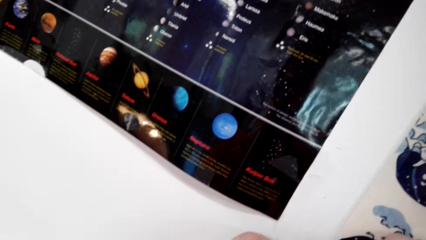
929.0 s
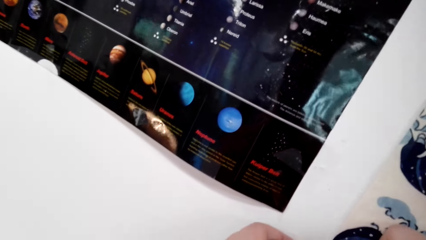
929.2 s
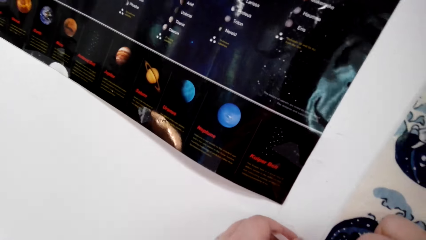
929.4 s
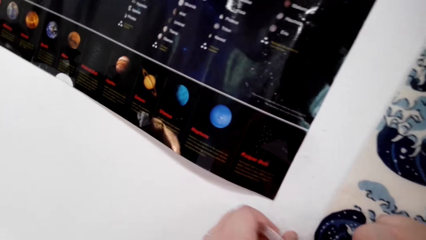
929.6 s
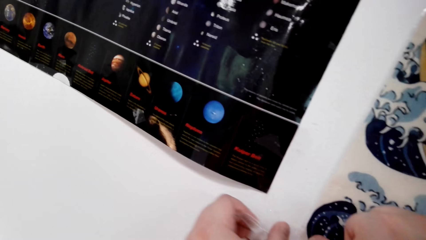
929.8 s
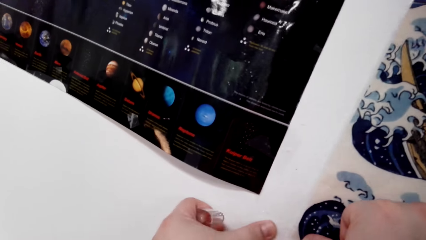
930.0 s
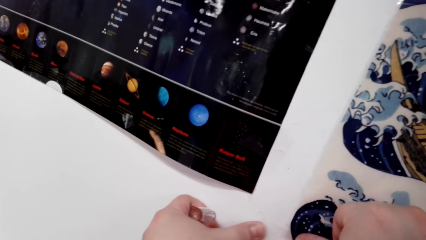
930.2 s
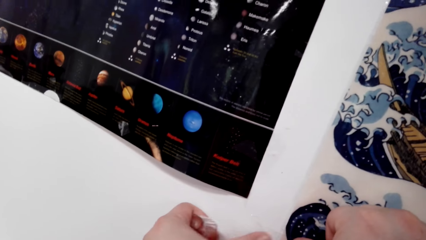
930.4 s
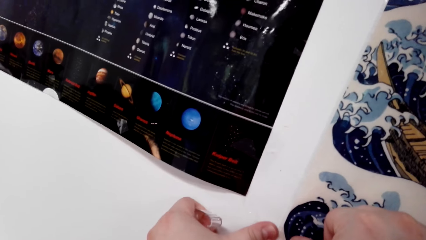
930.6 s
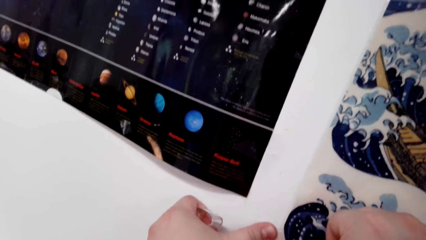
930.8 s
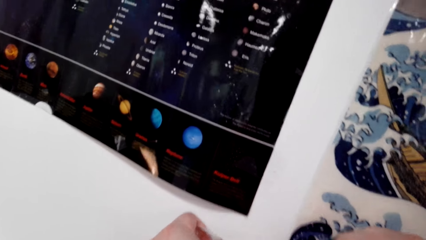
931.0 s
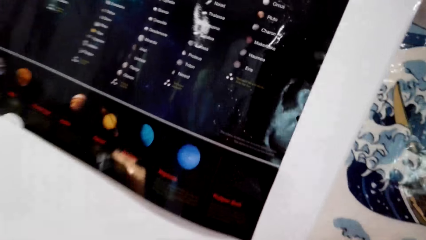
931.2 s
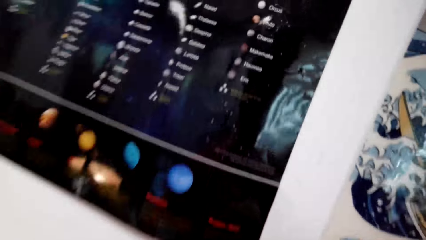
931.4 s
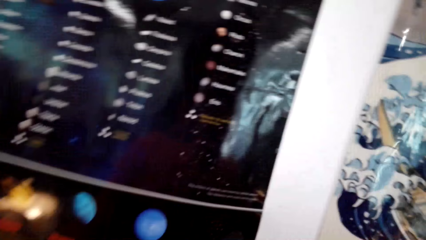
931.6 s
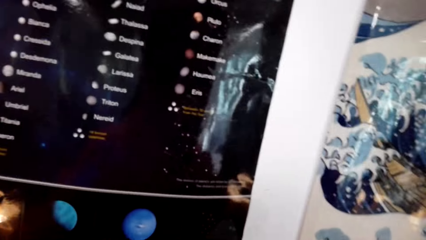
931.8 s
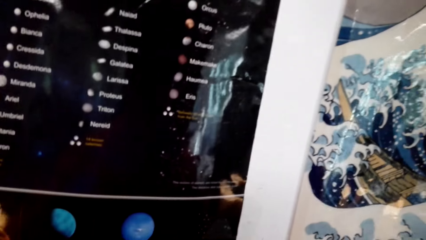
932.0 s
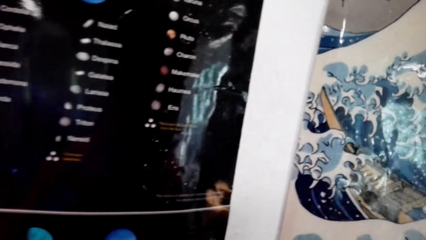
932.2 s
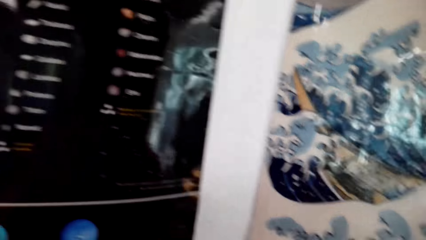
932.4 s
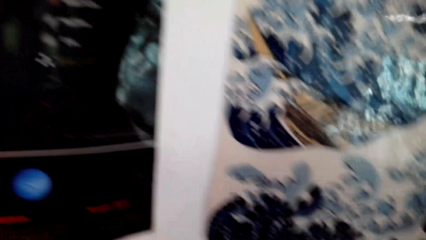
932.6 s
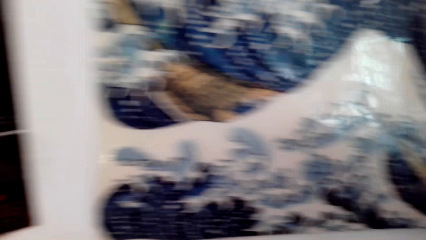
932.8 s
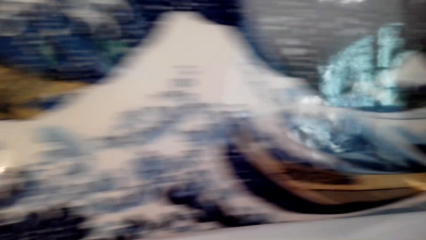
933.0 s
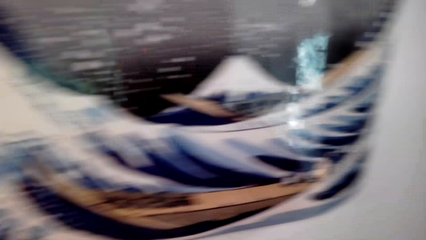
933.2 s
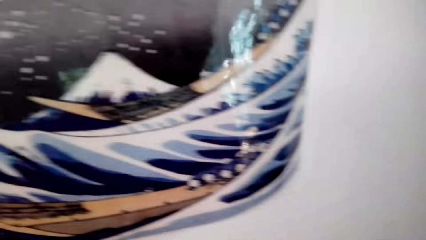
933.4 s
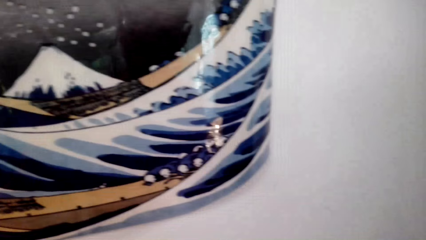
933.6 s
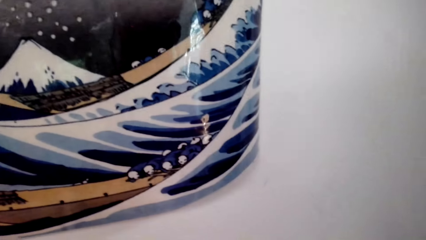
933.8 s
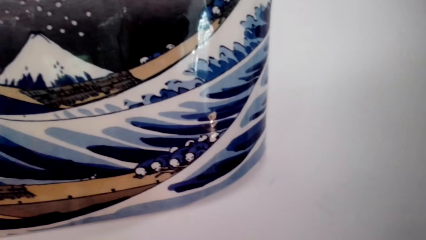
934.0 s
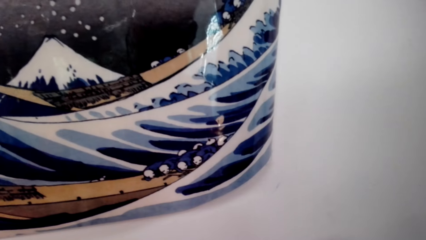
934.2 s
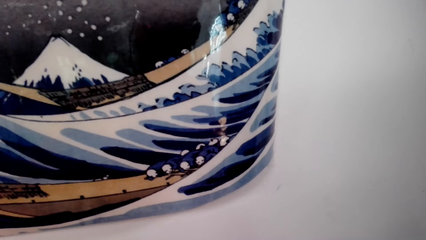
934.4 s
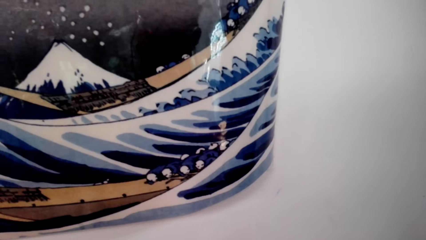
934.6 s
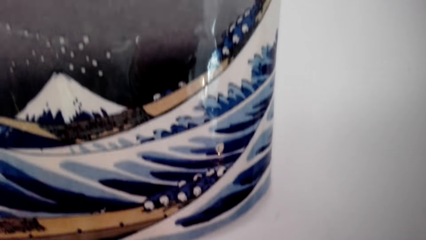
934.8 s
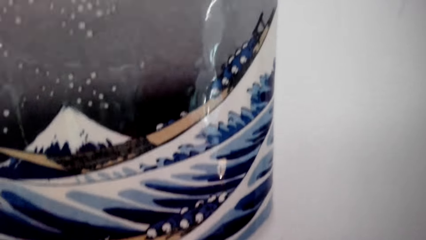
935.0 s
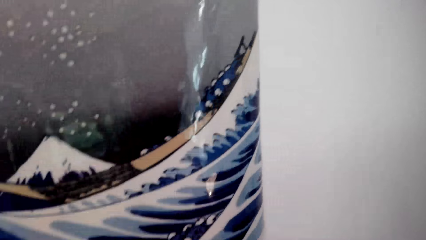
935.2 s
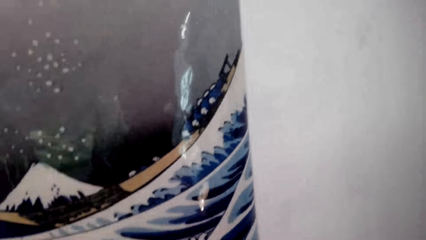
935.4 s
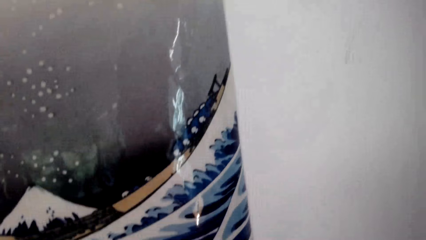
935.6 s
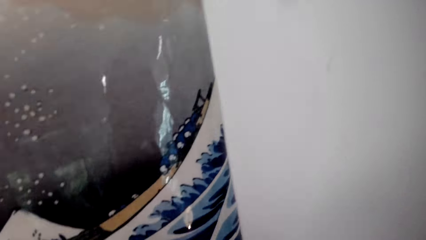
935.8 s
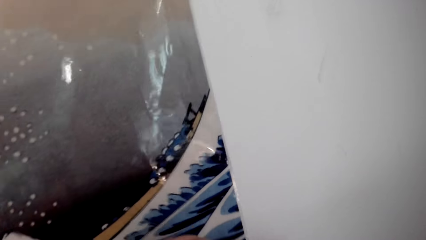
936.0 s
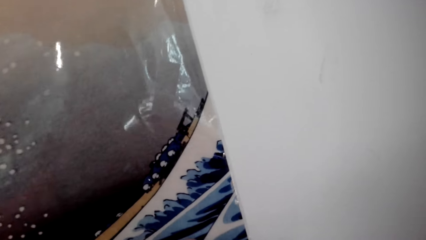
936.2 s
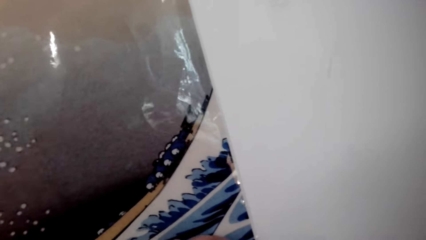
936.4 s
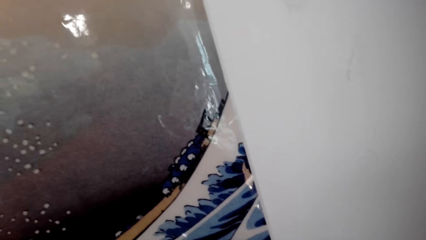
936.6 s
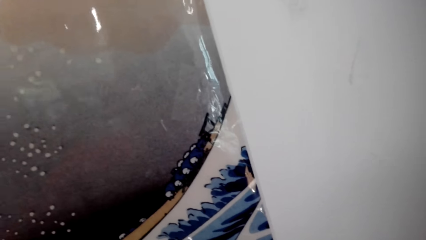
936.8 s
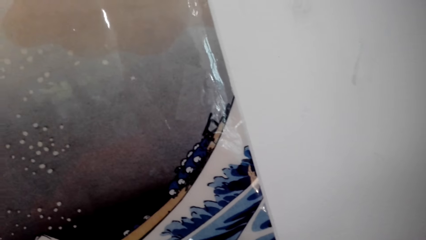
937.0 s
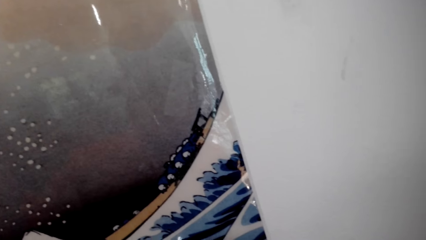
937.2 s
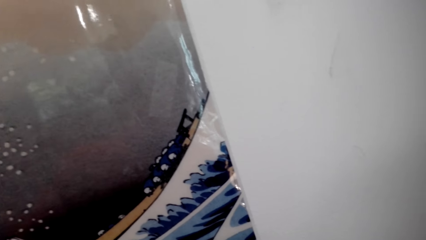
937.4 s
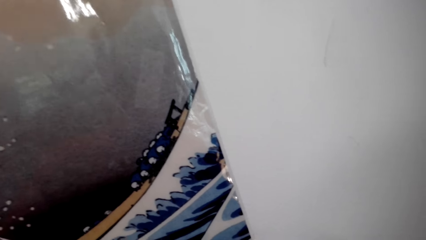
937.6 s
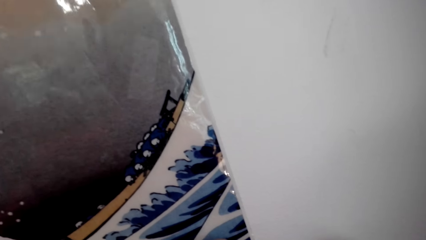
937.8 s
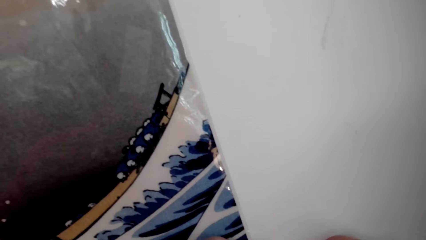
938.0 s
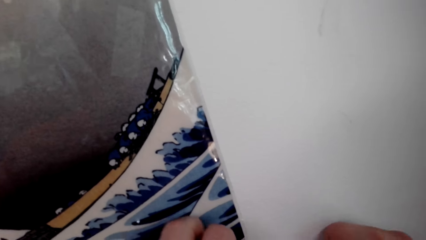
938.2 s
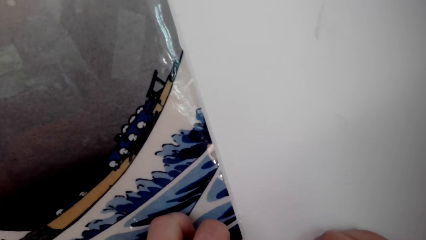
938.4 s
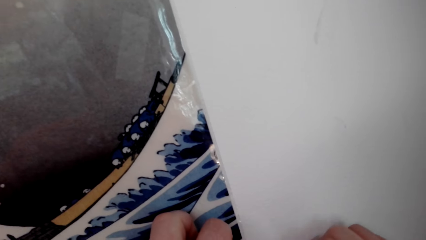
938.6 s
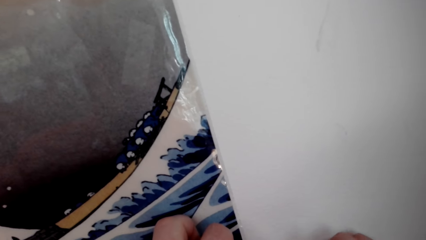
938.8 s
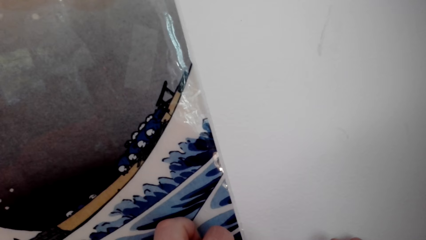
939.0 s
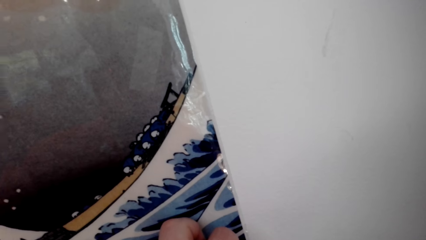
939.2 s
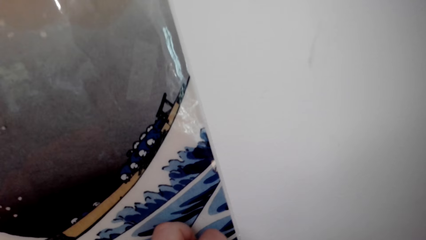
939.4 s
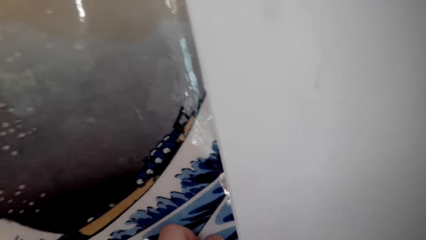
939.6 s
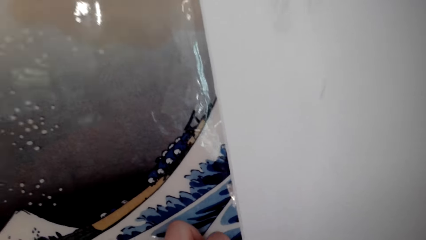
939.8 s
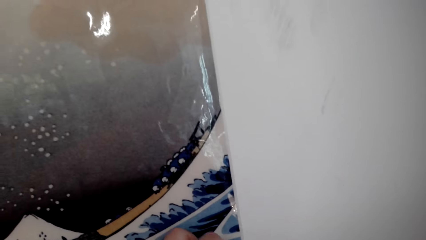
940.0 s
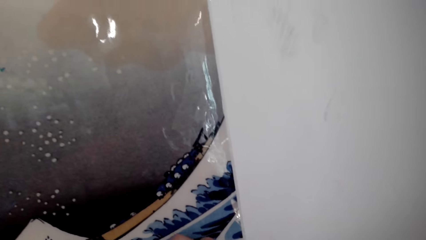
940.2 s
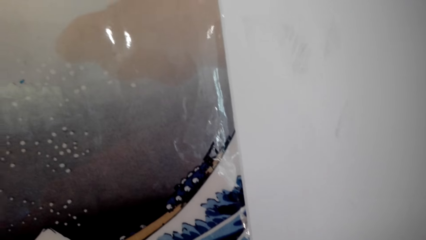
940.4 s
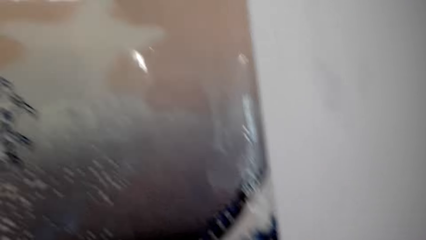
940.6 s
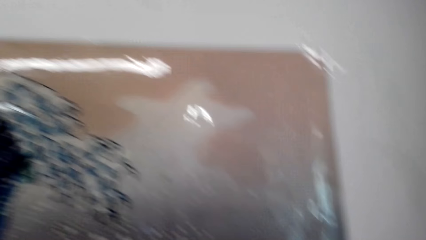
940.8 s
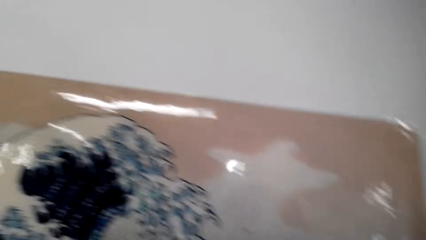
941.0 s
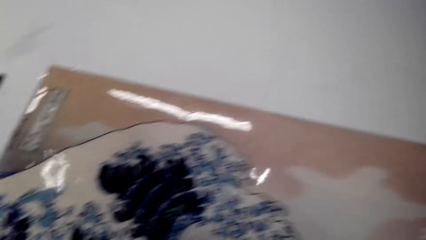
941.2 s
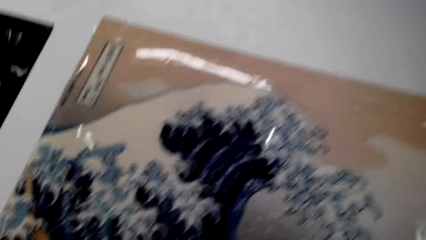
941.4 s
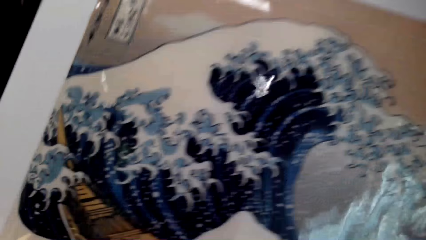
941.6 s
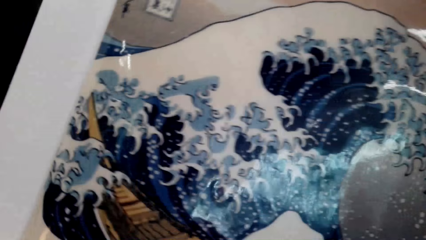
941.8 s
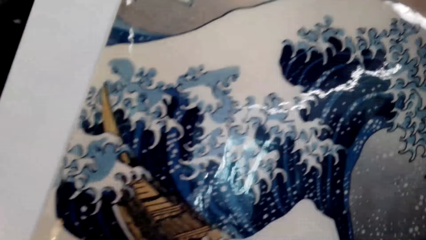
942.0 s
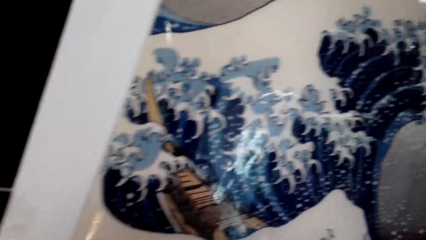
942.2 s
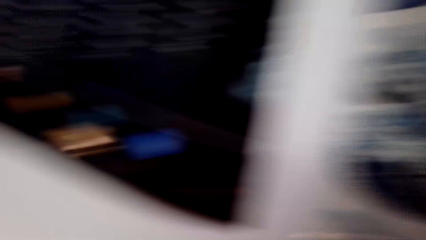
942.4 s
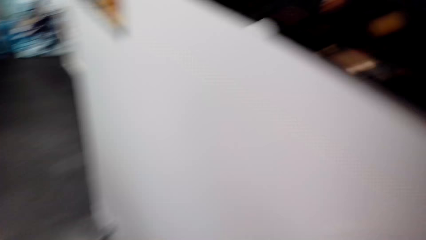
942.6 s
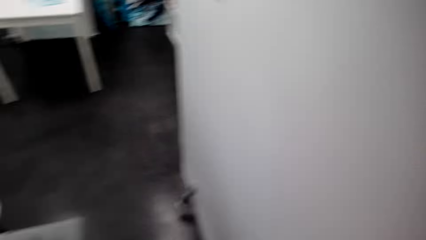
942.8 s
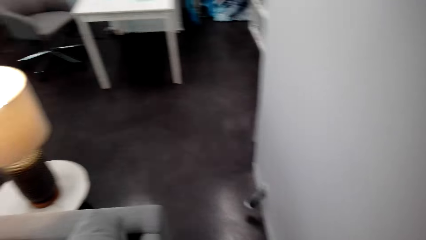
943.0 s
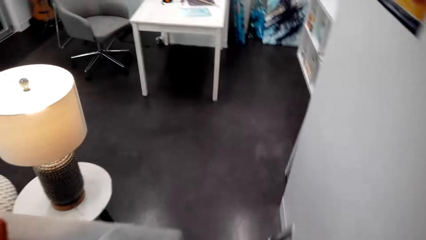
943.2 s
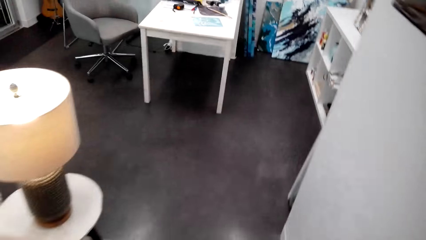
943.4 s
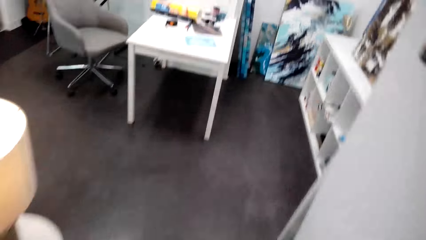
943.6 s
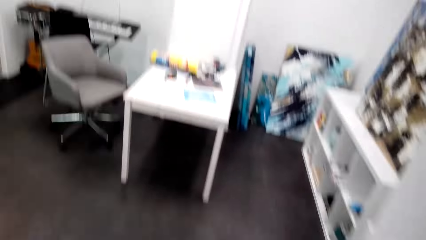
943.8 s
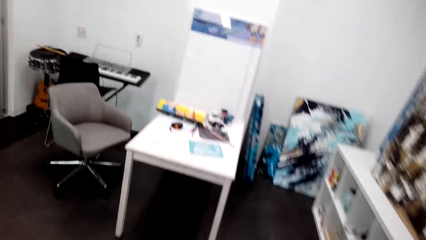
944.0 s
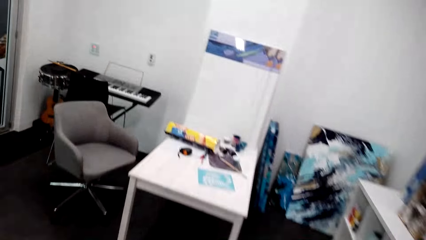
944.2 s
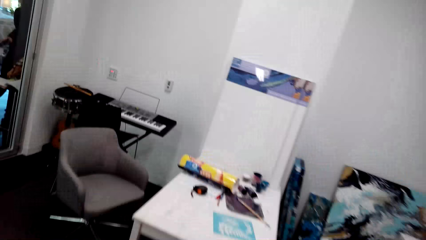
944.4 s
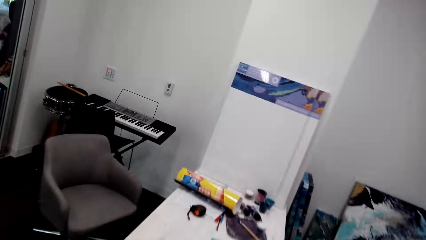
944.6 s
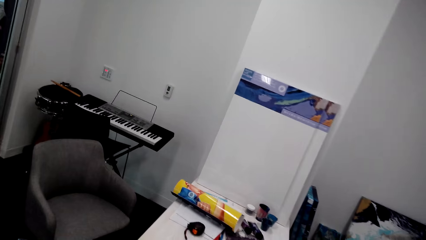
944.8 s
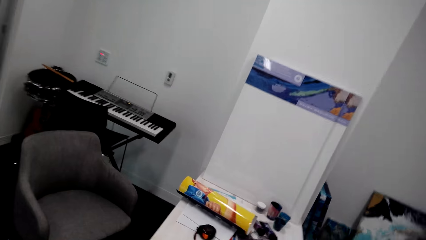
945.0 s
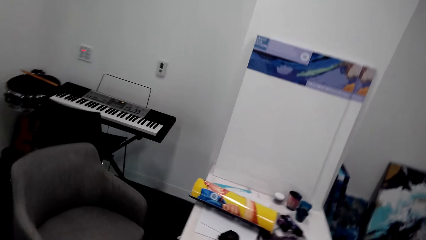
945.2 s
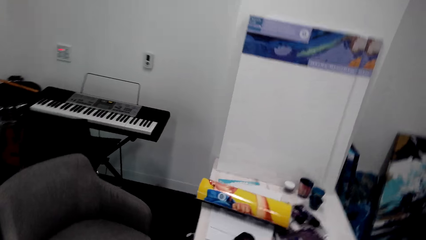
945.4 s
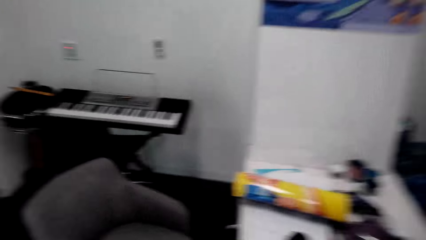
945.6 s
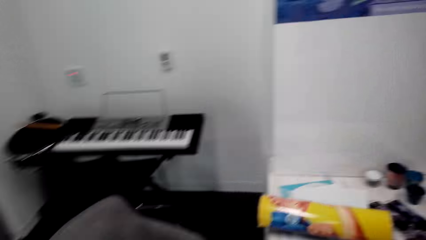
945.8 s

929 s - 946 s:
The camera wearer fixes the wall art paper on the wall with the cello tape. They look around. They tape the poster on the wall. They walk around, look around, and walk around again.
